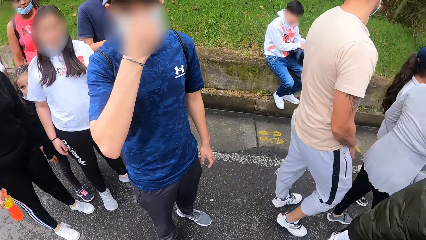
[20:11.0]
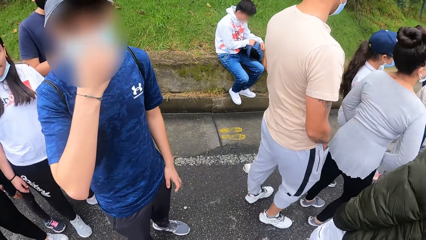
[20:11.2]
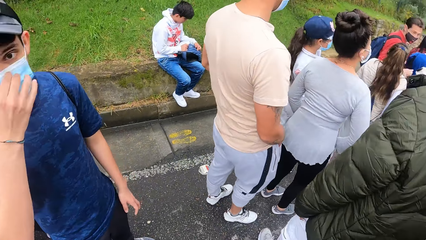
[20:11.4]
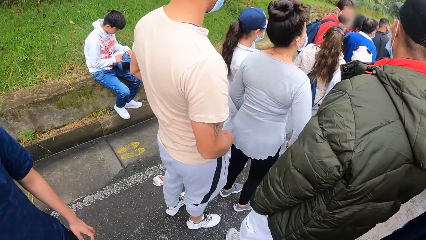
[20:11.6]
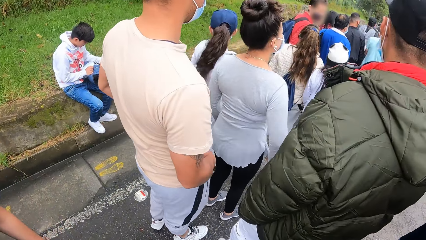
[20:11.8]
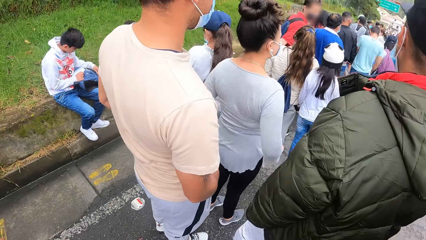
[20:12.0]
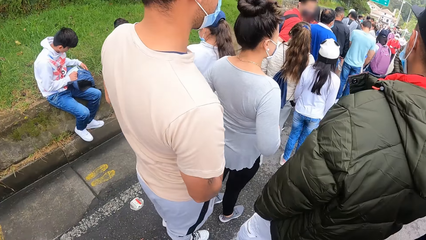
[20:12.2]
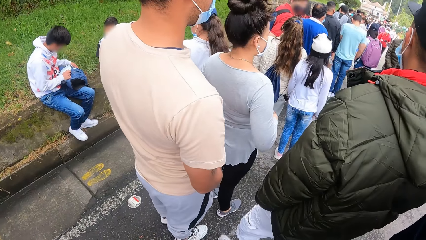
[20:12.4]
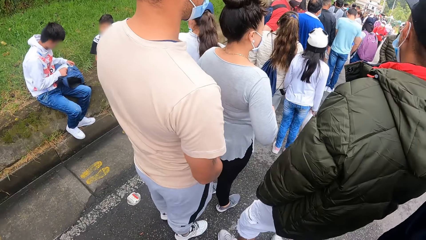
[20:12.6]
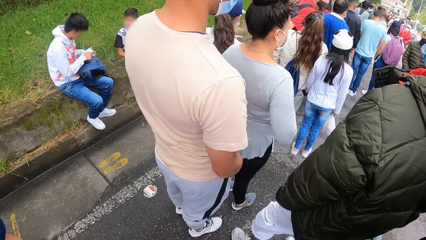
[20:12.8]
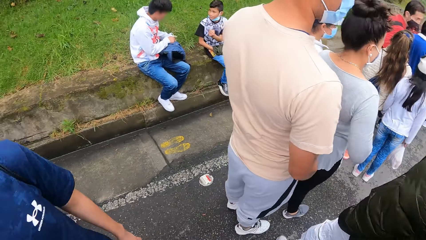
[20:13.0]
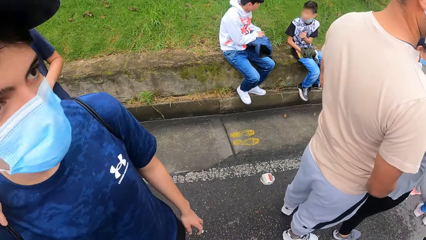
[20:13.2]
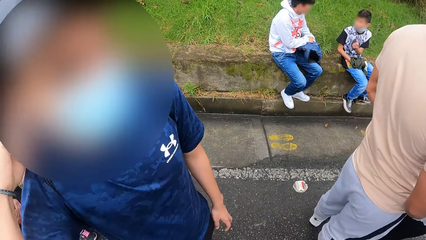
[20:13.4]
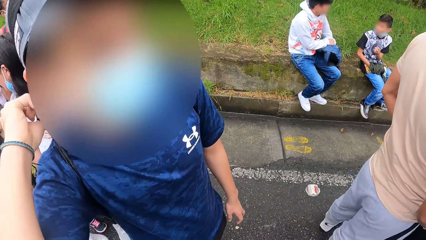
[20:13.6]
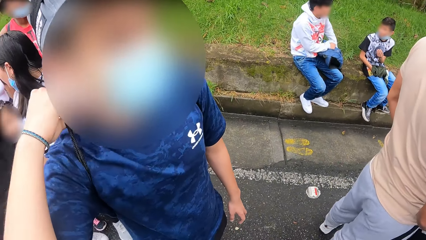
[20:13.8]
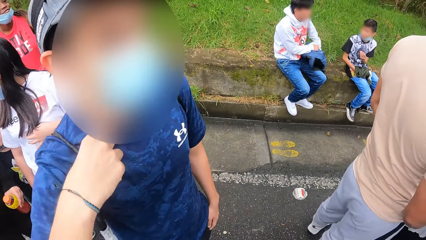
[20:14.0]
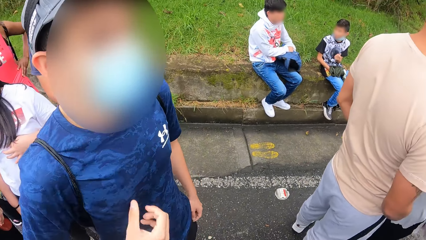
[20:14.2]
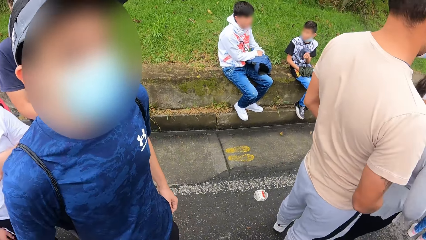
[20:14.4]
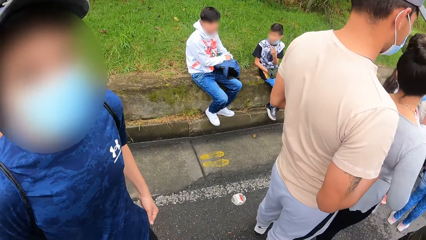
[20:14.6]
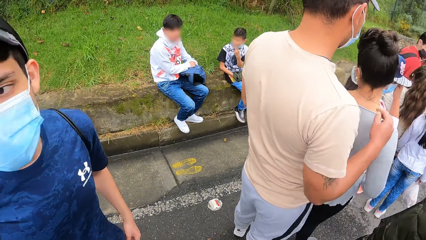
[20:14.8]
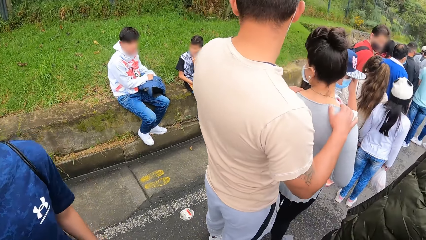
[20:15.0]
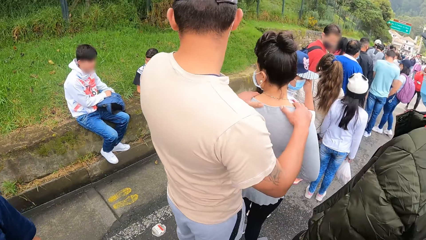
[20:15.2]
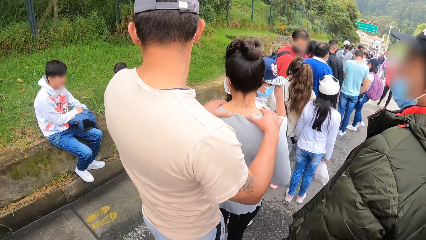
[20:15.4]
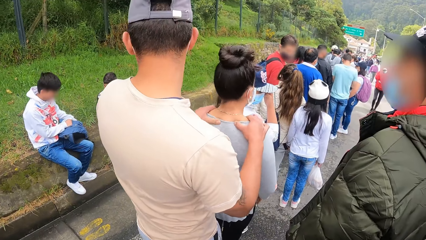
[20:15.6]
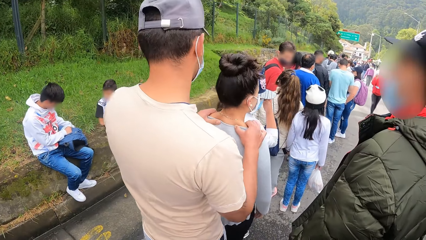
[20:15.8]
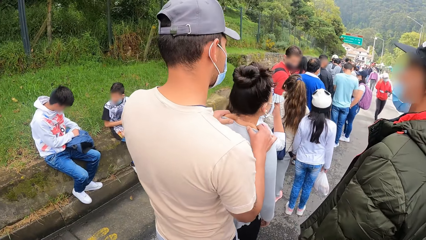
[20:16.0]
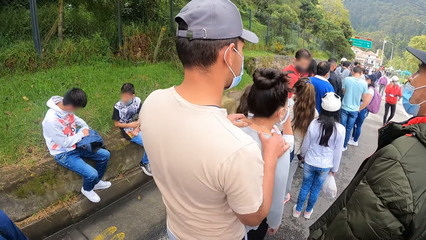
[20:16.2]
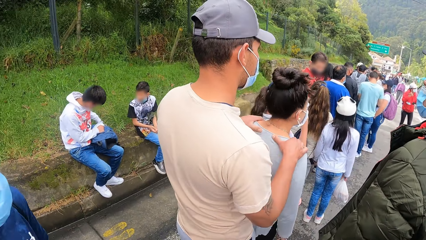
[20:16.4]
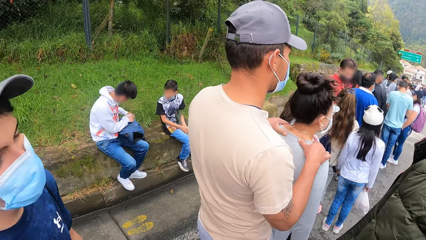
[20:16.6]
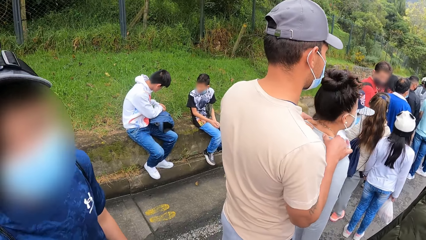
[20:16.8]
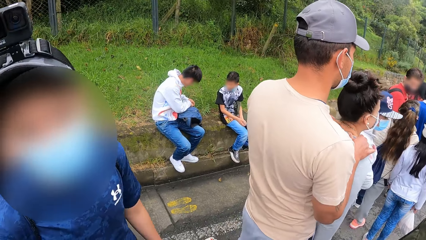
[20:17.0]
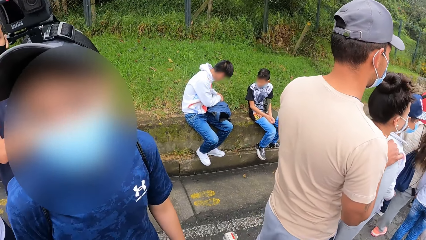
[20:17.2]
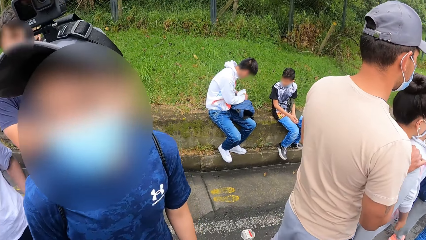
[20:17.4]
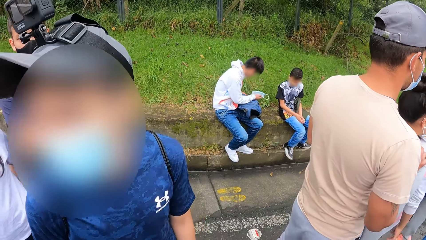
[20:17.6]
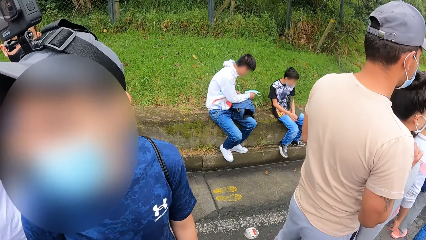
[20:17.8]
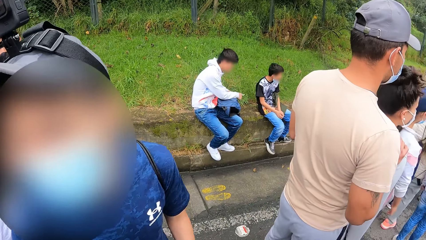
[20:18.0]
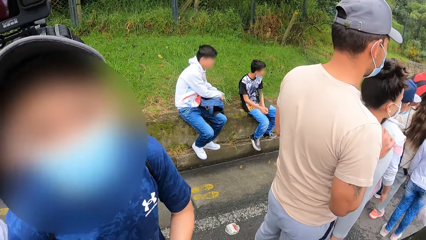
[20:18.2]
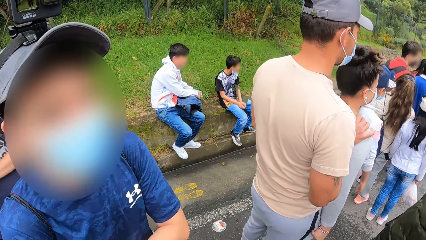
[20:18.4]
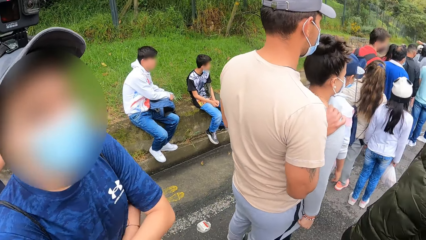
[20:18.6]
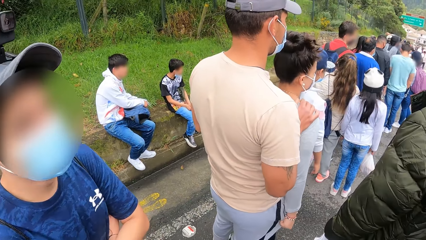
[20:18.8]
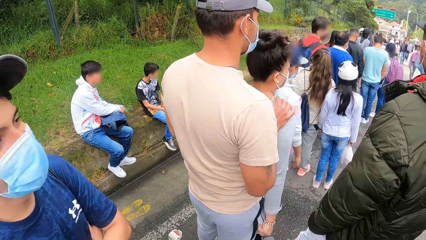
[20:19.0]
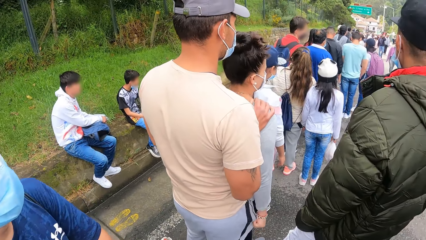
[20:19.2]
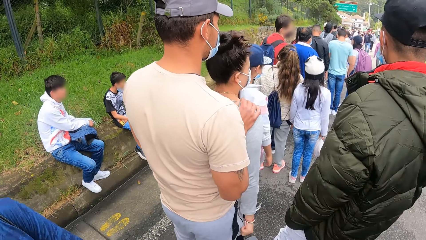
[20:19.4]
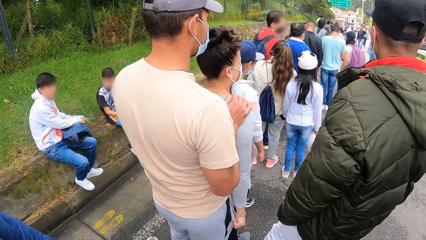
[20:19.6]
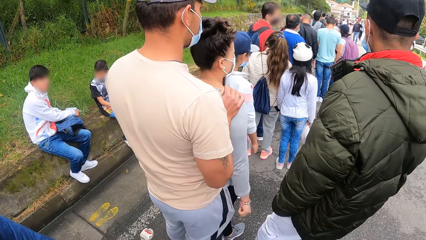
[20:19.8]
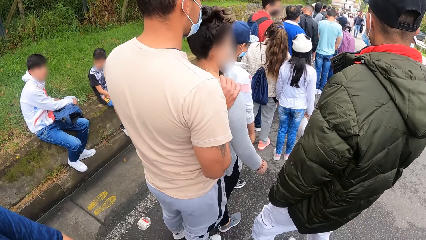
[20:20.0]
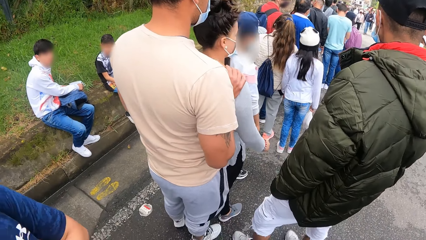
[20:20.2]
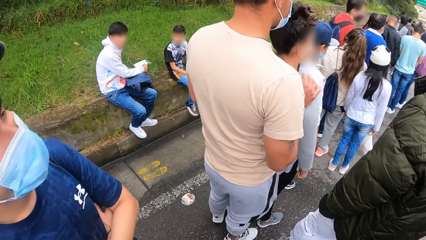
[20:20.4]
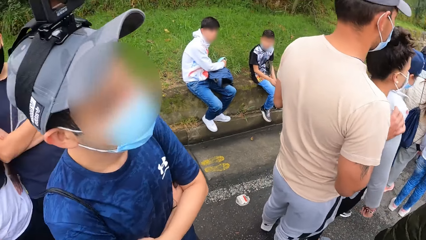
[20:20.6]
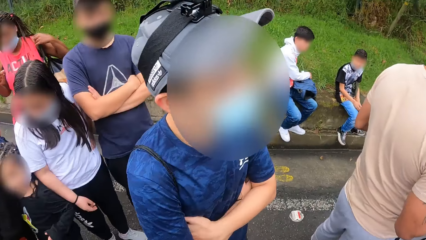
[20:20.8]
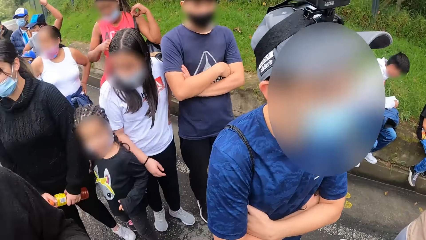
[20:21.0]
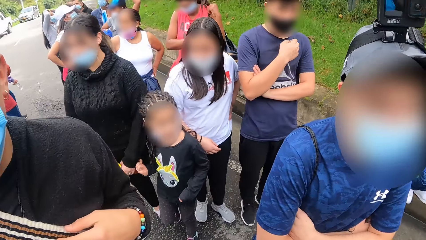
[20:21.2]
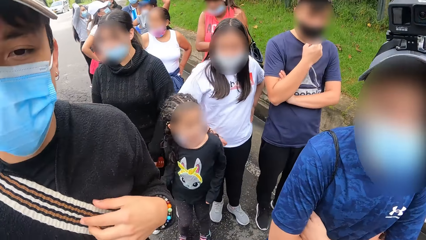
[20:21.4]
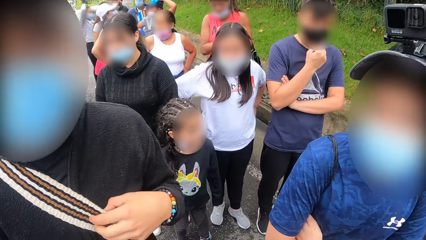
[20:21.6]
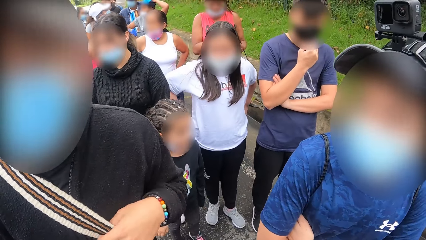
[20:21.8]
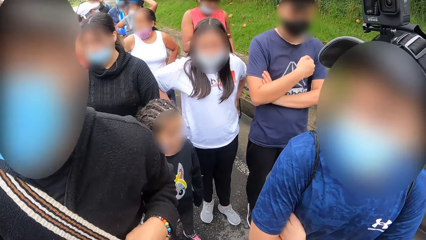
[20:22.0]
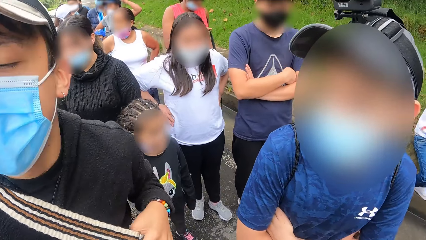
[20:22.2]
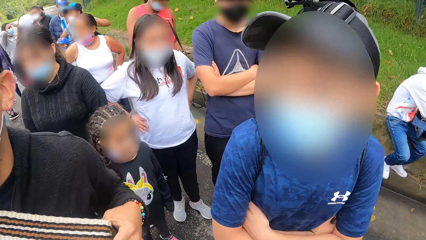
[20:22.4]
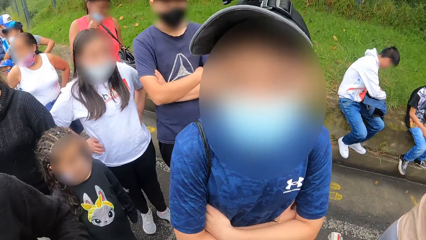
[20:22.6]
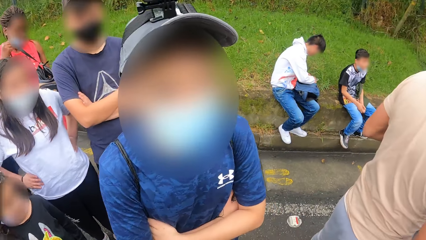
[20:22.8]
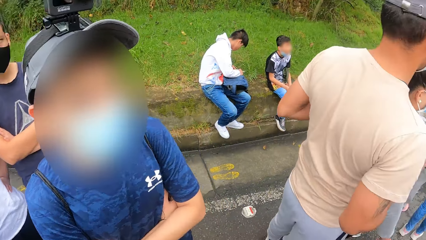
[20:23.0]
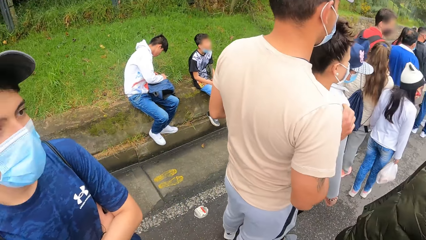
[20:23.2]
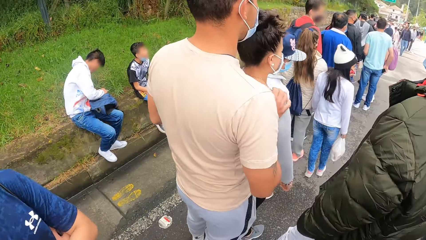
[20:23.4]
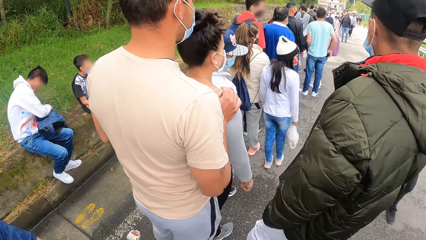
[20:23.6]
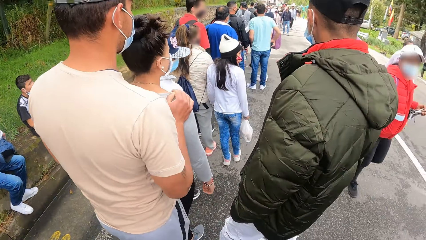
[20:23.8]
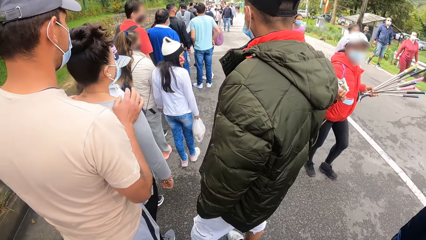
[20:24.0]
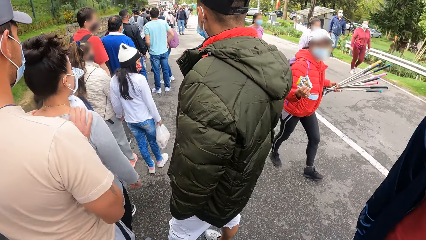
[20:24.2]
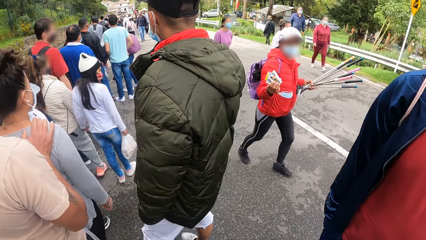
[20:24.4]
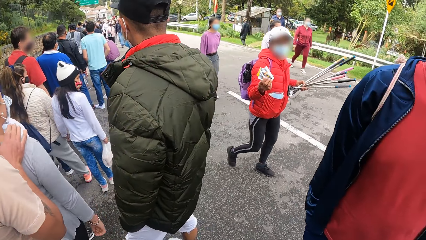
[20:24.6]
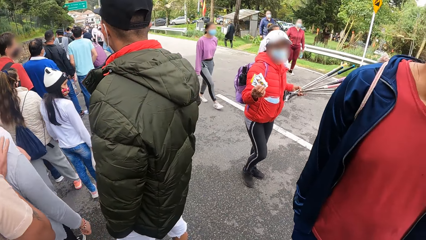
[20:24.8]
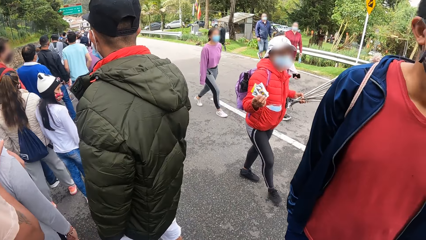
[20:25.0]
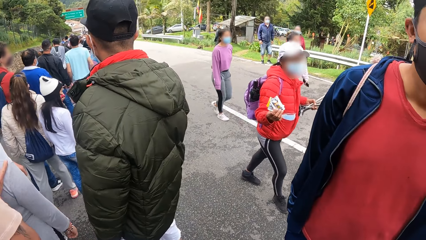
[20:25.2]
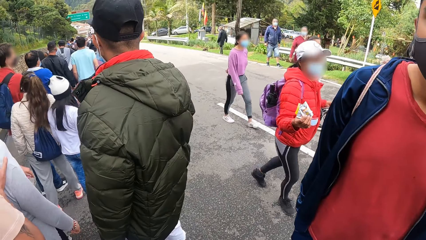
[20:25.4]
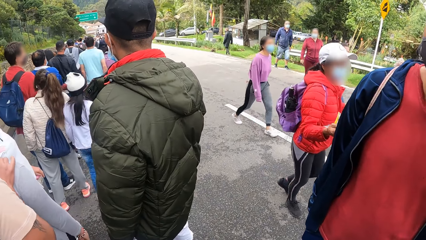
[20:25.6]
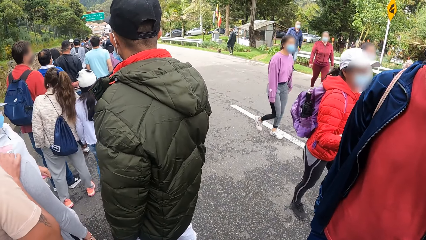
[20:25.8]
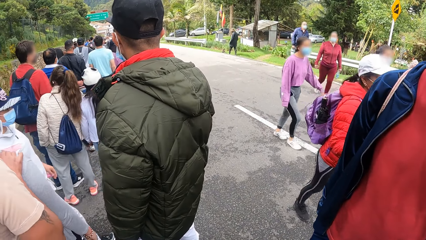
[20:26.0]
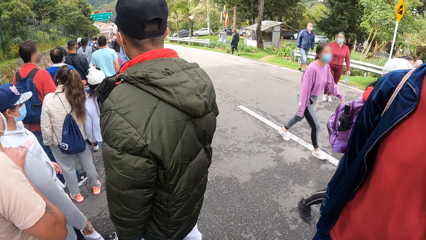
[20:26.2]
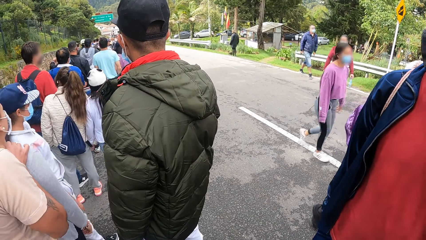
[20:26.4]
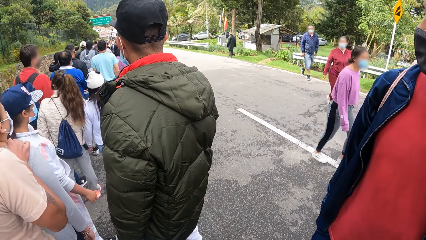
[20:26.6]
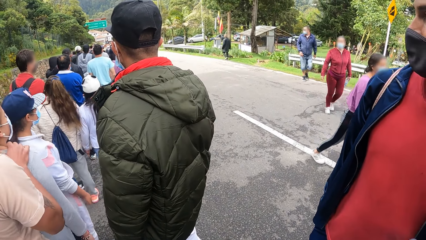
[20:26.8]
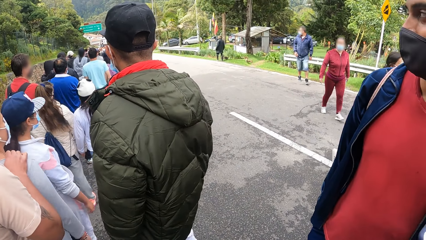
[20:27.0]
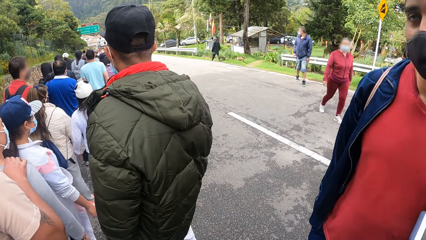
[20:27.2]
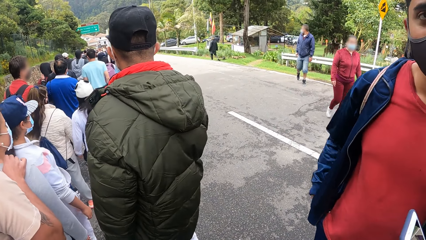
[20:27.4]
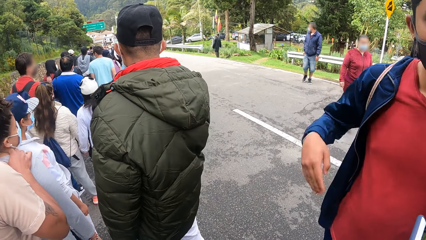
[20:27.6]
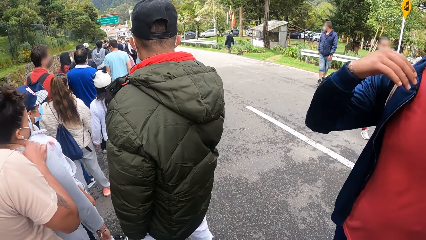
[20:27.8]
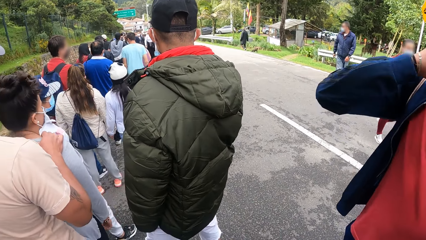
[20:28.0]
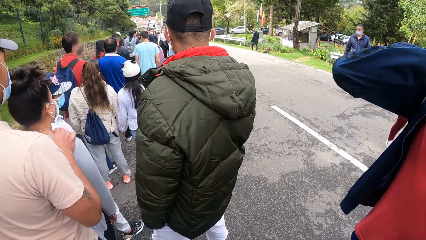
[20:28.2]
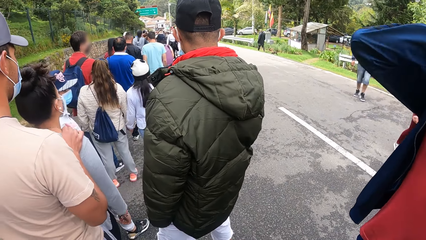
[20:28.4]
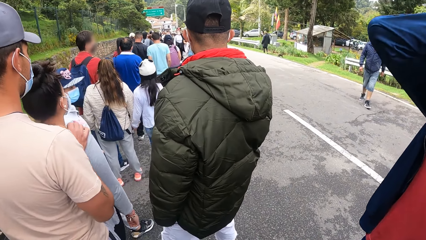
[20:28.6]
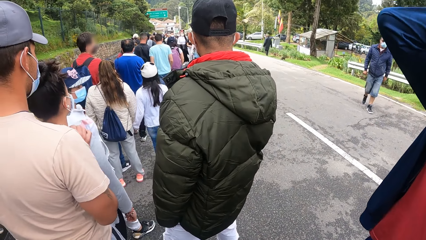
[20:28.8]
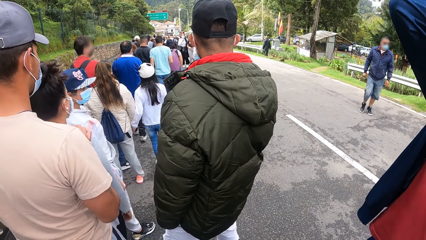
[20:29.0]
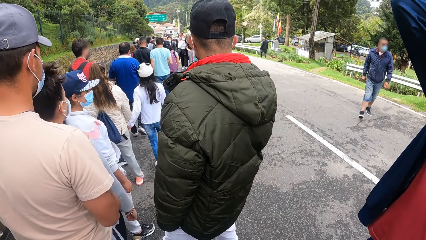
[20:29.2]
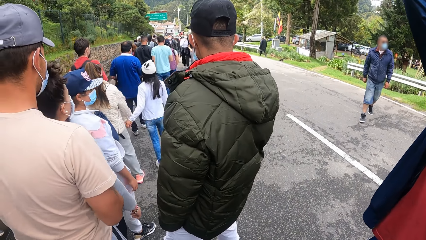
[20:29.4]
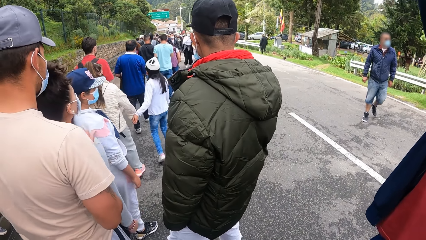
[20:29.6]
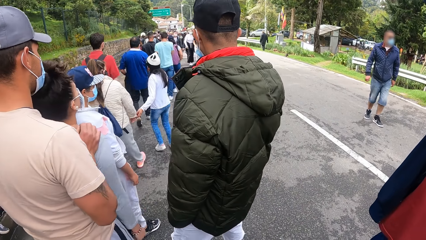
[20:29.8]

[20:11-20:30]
The camera wearer stands. They look around repeatedly.
